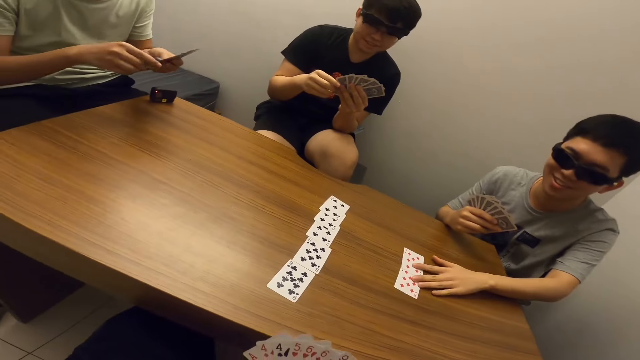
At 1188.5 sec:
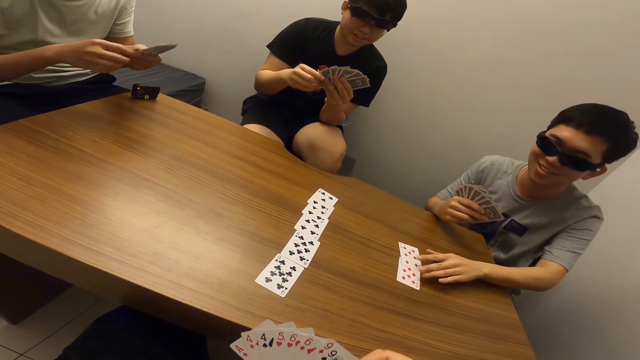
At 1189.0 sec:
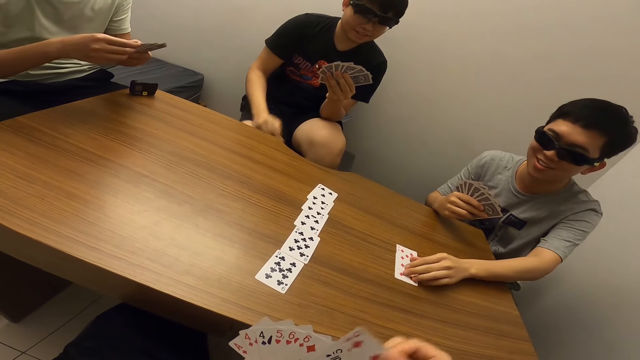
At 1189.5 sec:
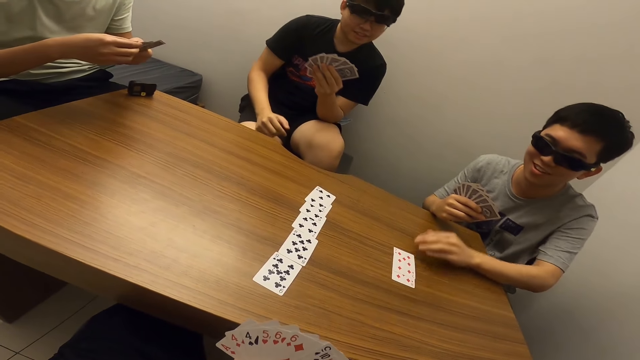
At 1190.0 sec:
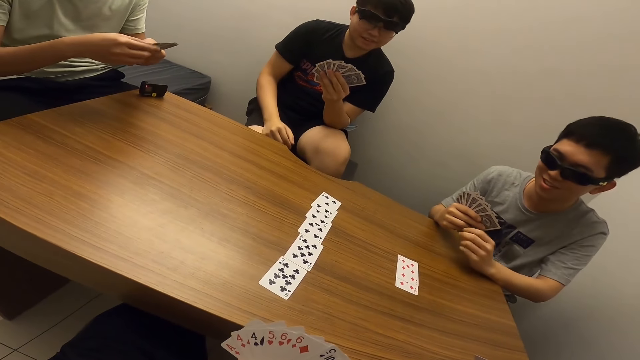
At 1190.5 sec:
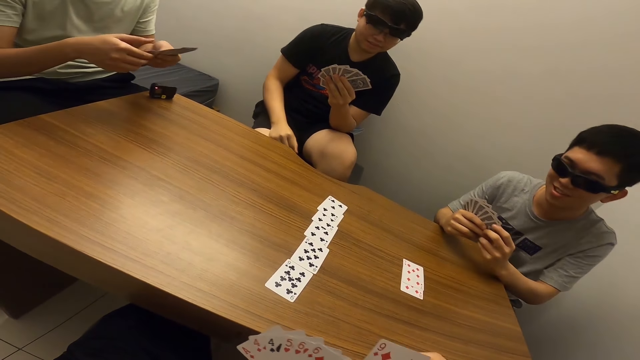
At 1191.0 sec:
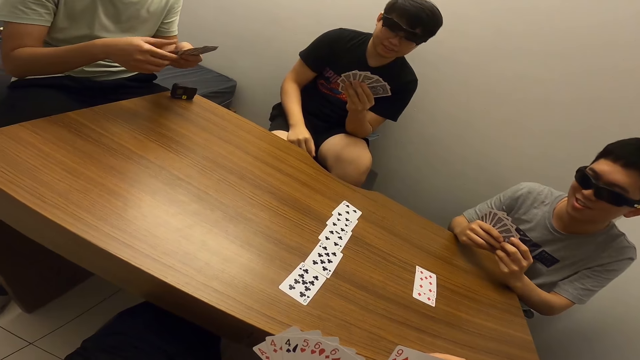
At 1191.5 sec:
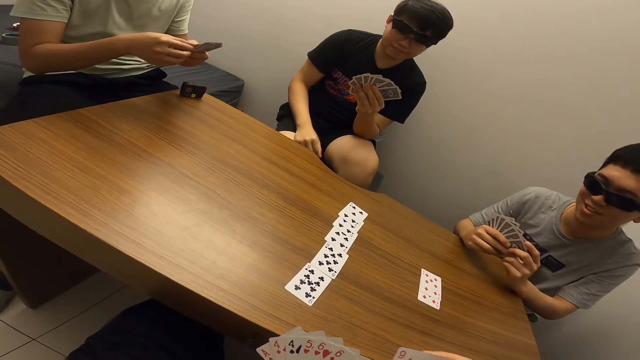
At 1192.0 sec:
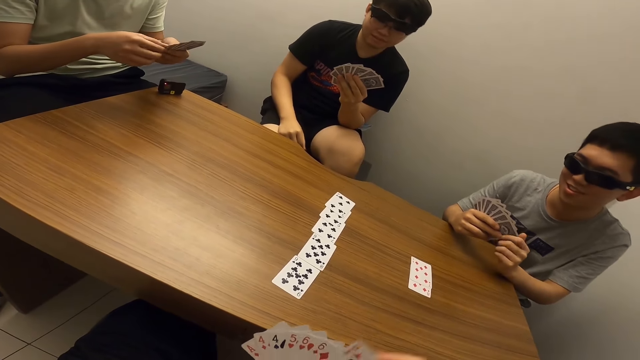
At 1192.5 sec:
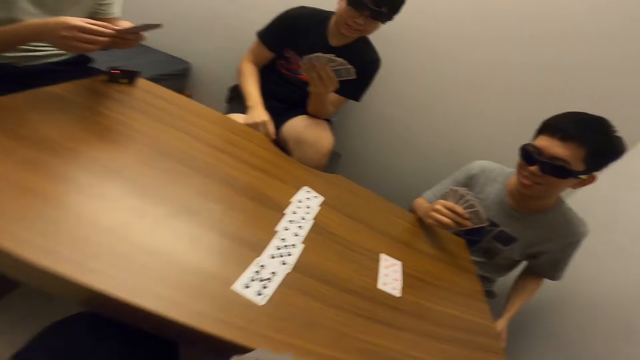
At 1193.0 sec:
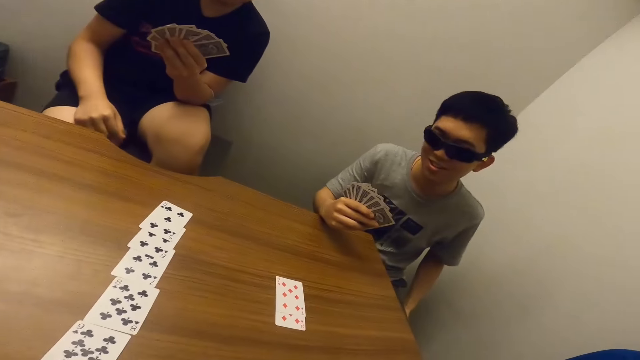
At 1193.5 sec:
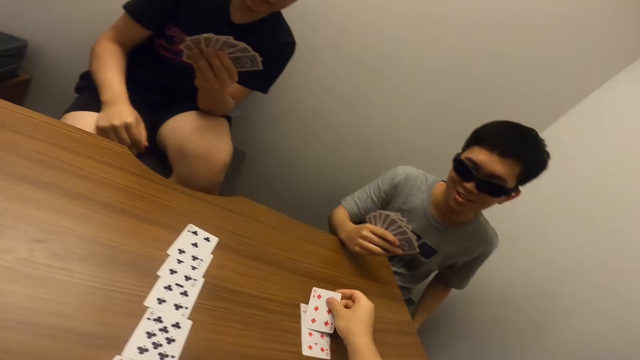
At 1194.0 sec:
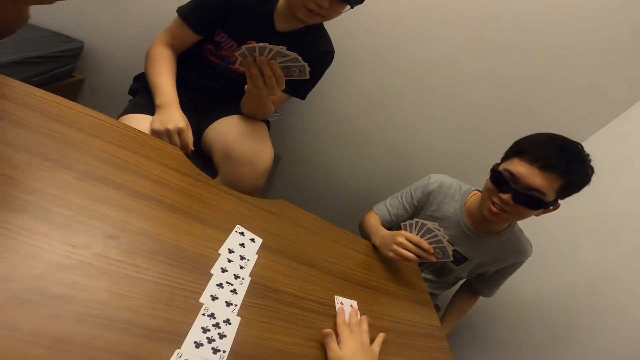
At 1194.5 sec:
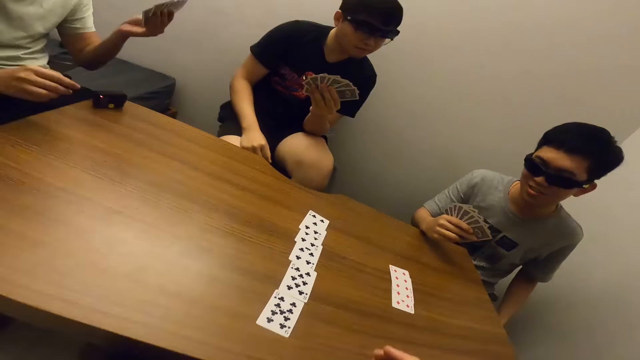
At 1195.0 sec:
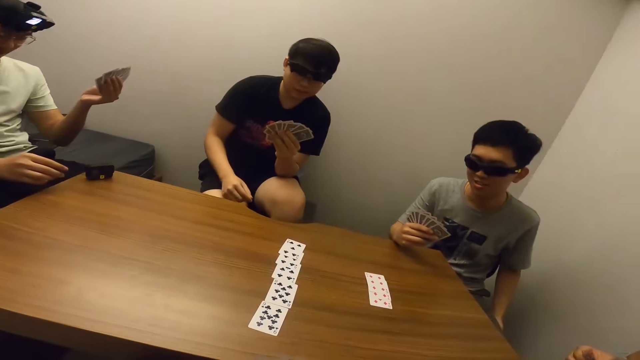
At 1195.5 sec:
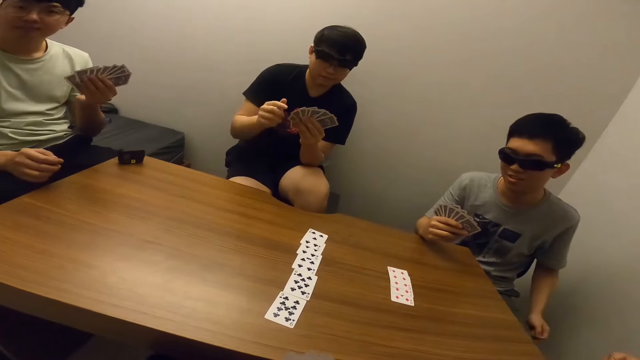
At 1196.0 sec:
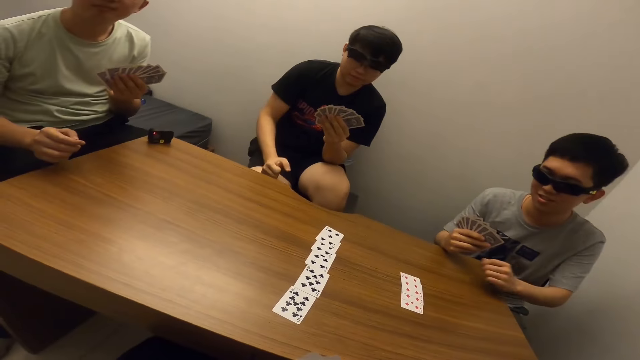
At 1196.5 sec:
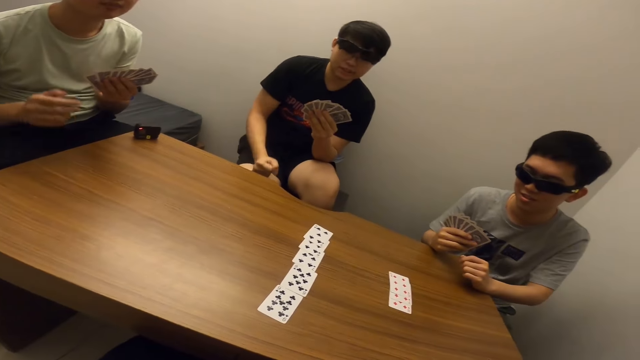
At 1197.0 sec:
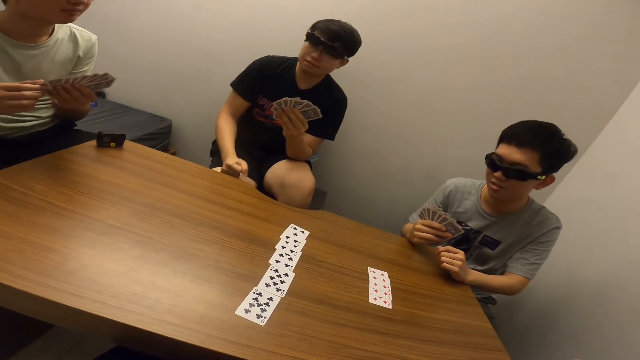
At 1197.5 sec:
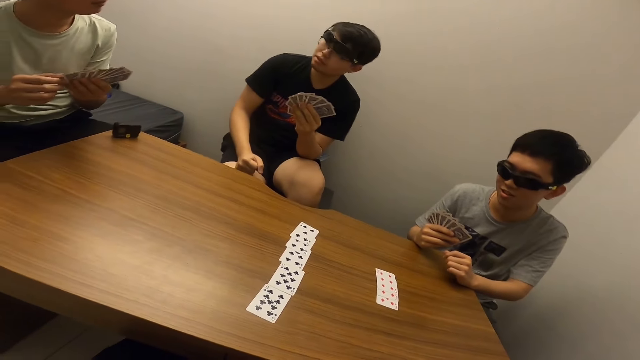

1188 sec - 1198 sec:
A man adjusts cards on the table. The camera wearer places a card on the table.

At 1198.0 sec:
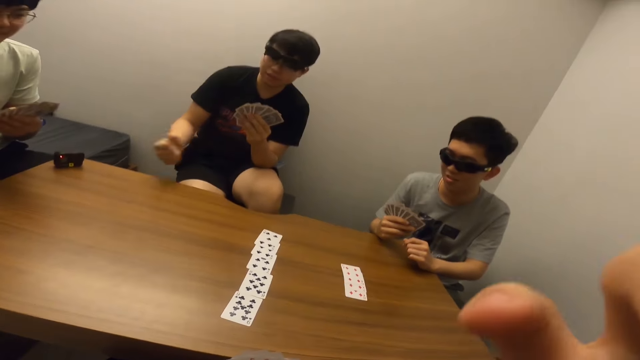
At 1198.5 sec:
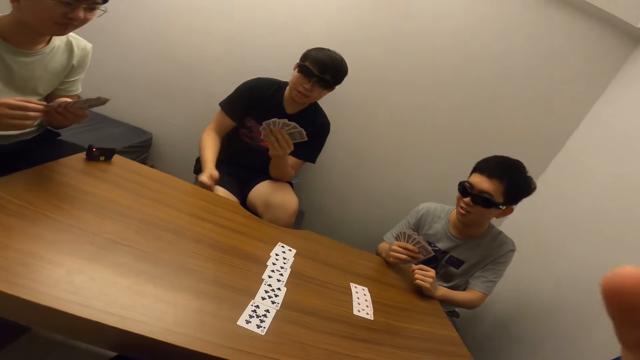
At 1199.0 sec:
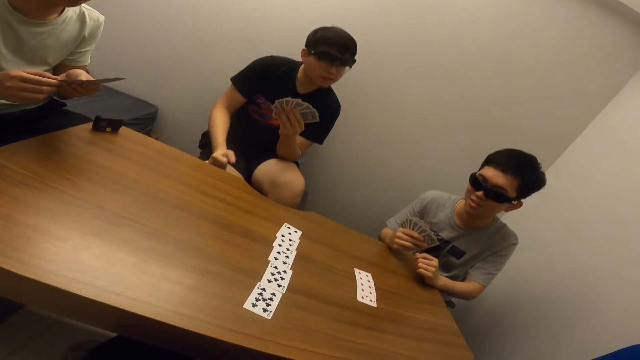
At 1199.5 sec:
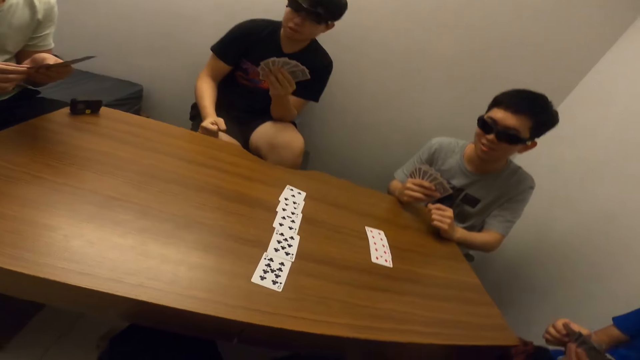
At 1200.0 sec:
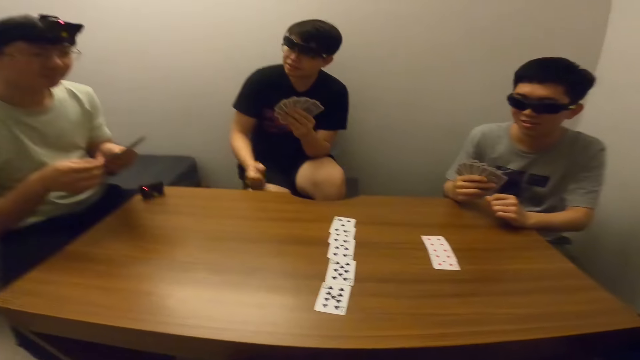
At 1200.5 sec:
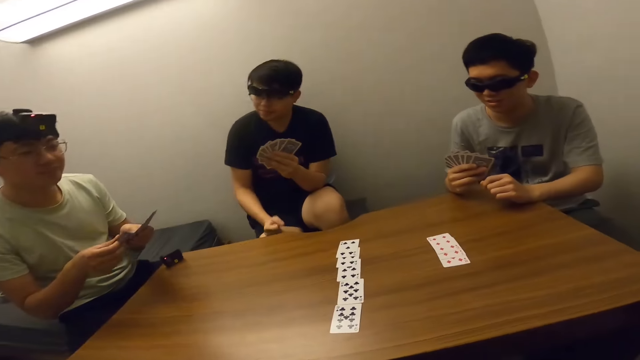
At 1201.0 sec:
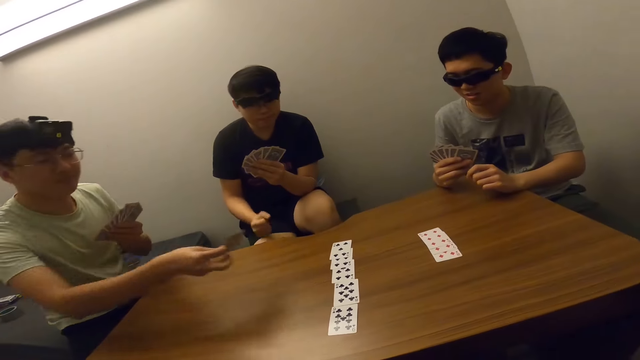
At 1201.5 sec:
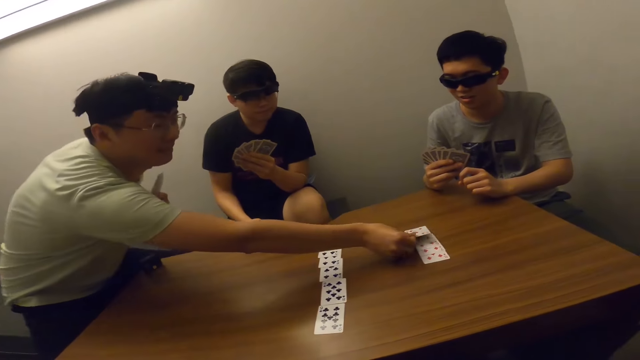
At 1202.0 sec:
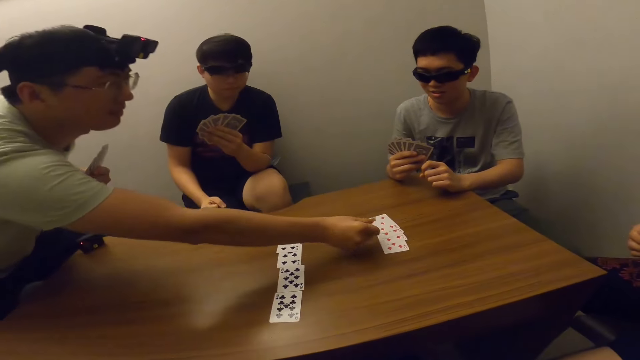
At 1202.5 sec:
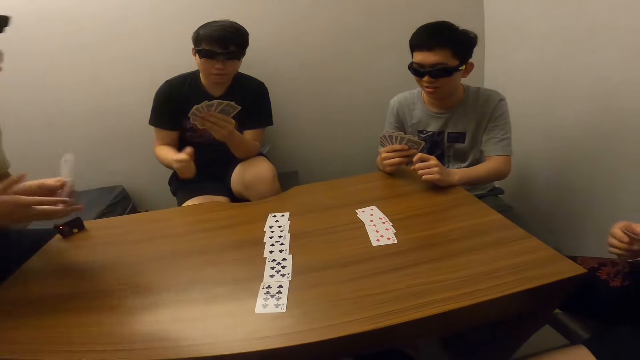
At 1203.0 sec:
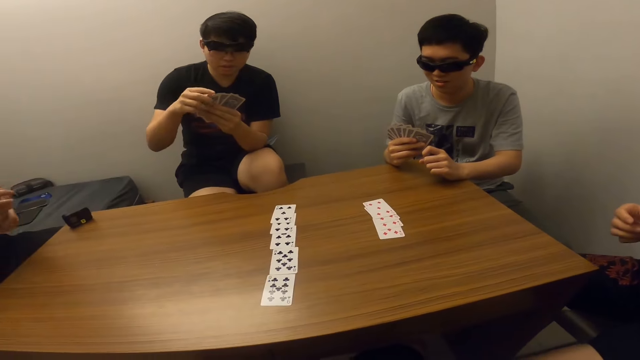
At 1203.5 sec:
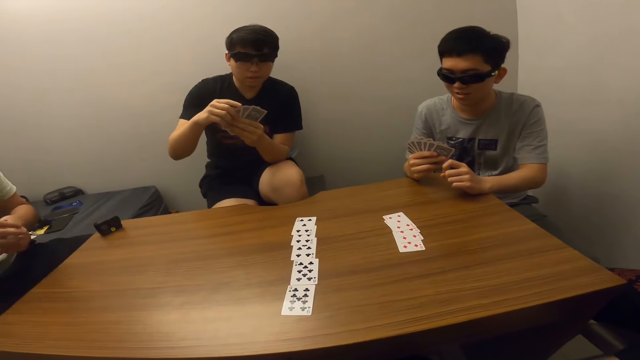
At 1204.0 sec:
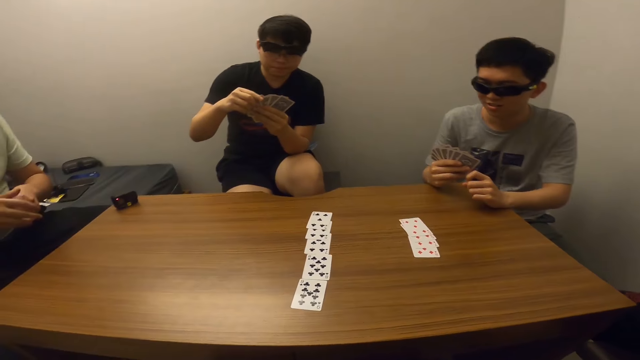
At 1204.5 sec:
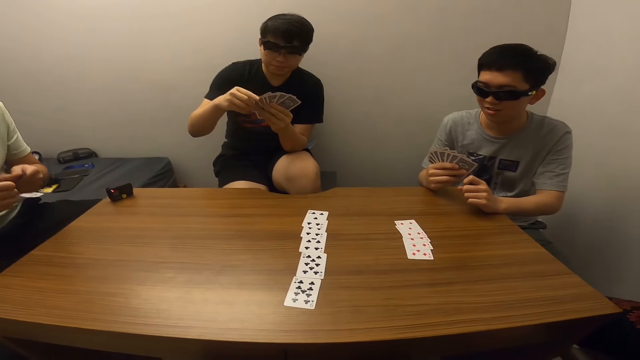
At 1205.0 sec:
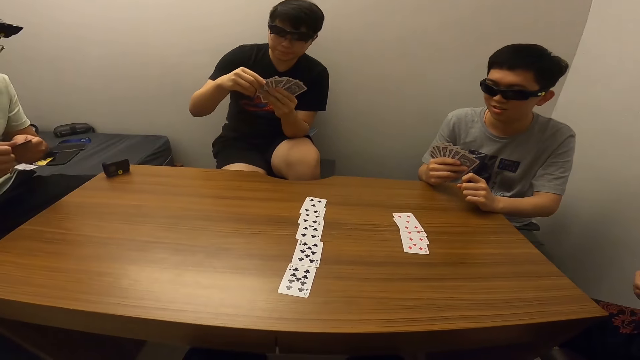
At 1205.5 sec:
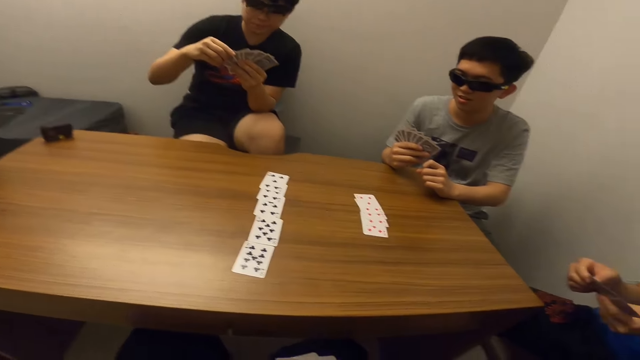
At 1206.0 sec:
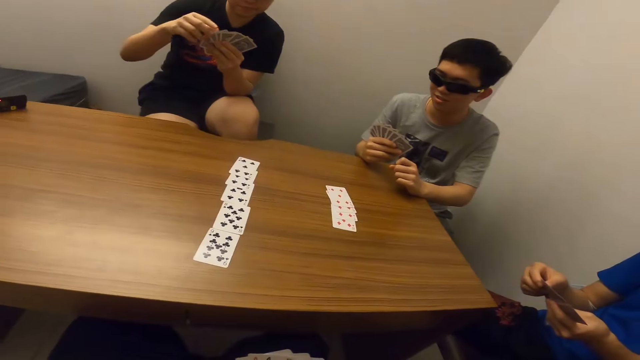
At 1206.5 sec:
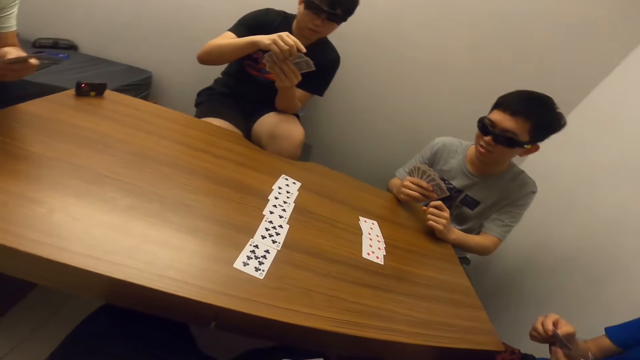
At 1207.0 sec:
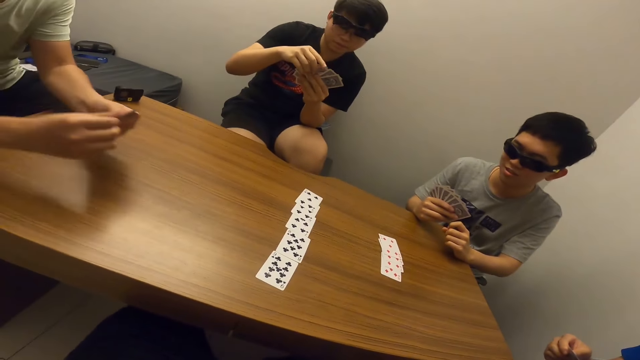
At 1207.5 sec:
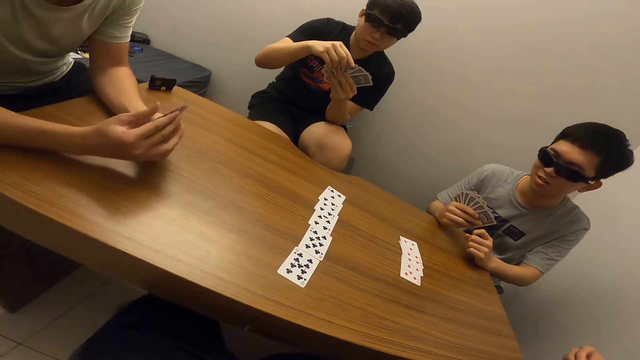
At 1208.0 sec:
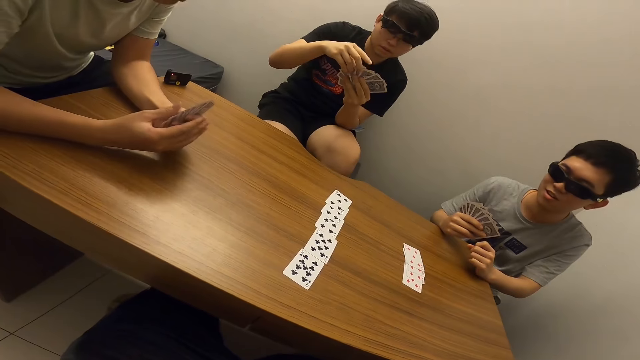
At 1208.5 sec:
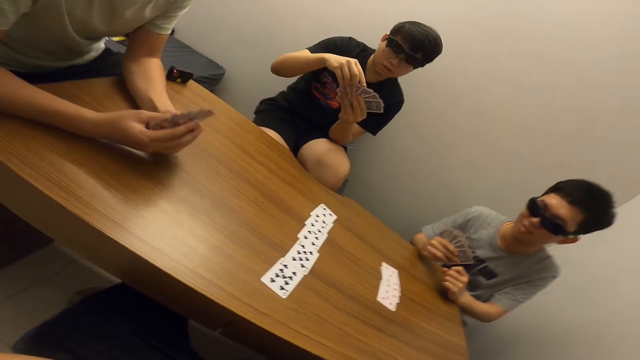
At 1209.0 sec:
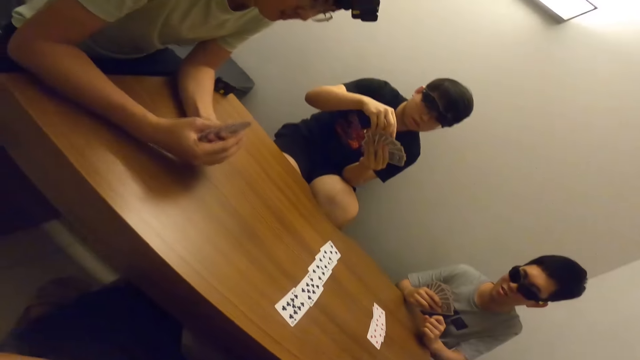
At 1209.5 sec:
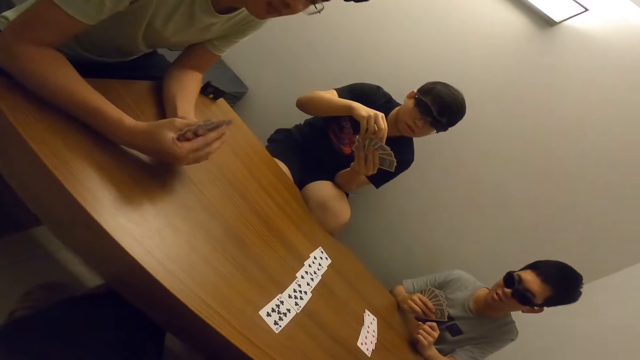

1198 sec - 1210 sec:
The camera wearer touches his face. A man places a card on the table. The man leans on the table.
